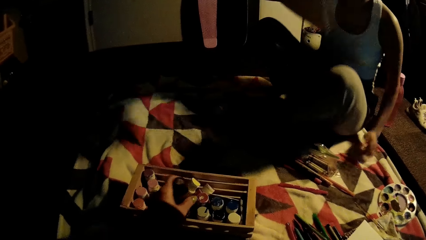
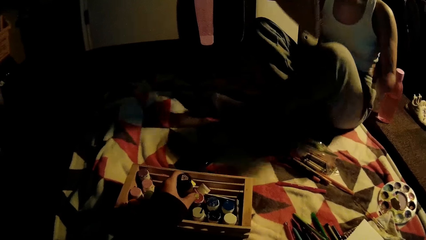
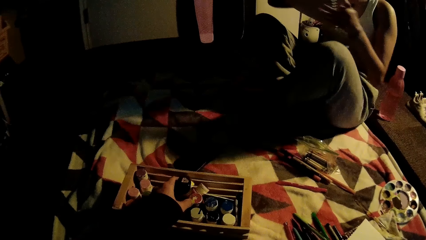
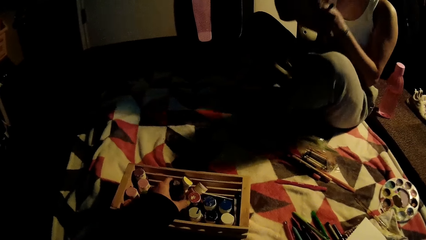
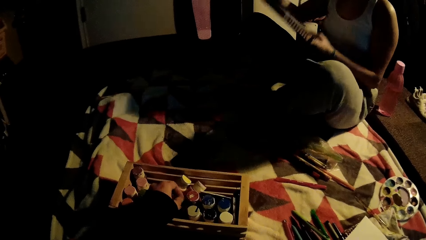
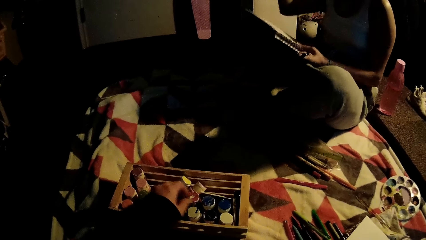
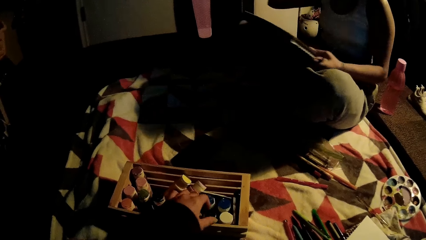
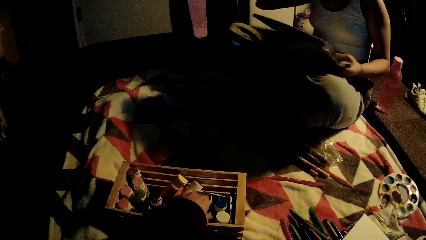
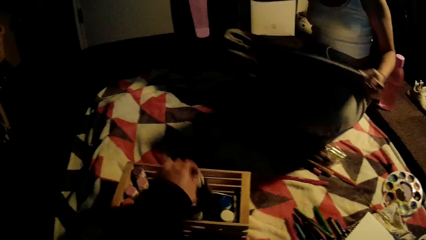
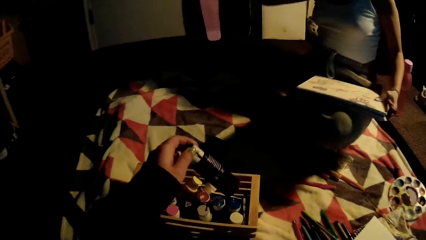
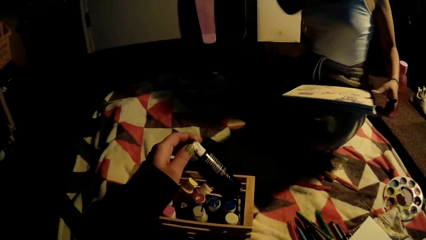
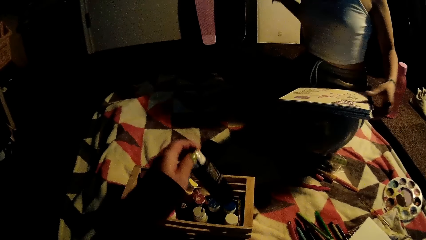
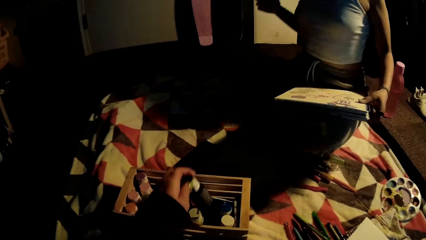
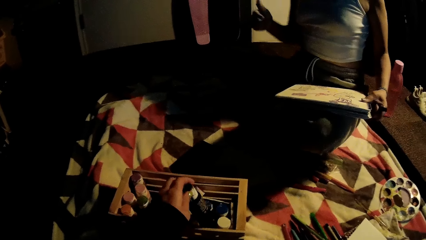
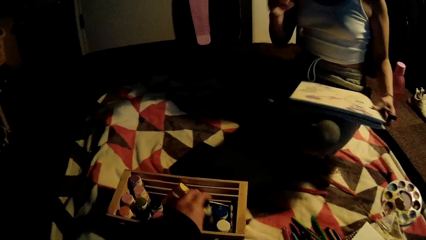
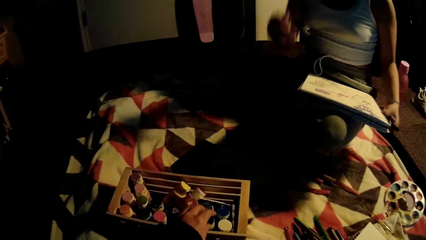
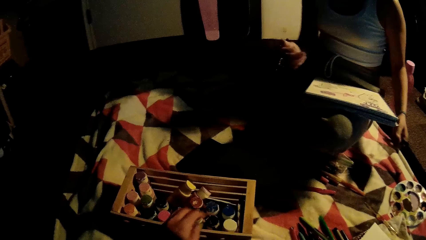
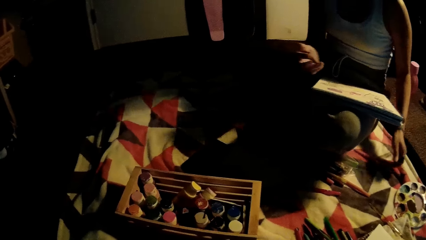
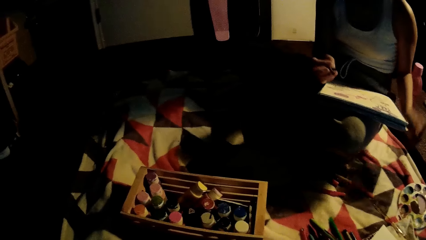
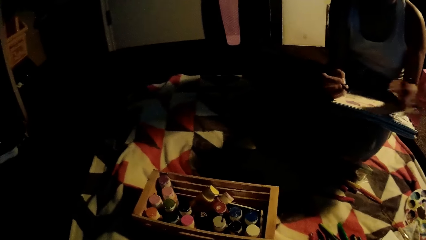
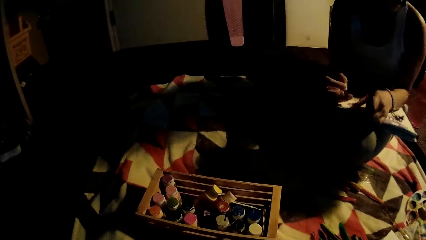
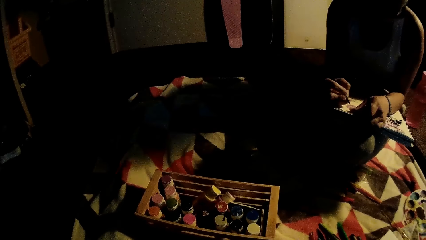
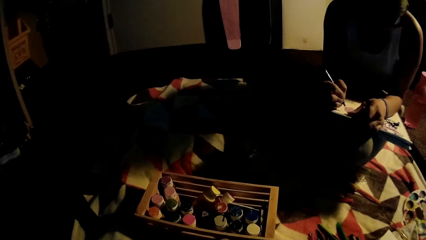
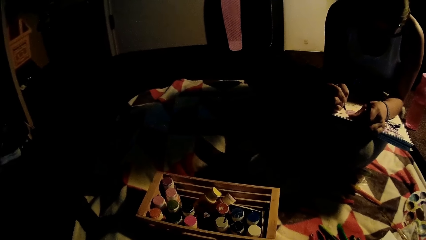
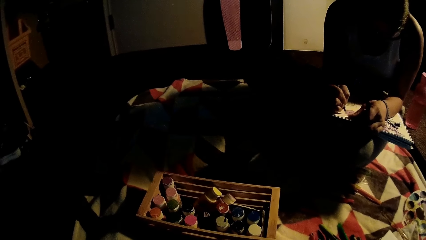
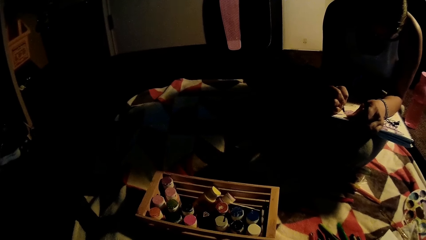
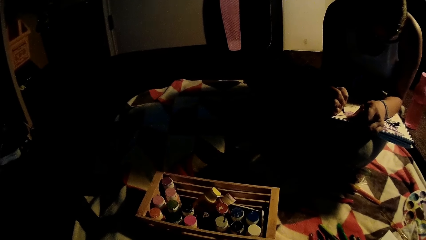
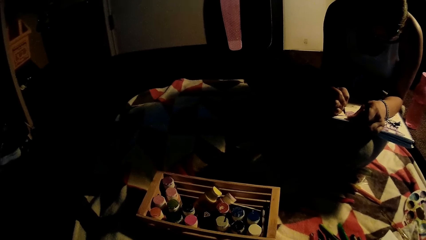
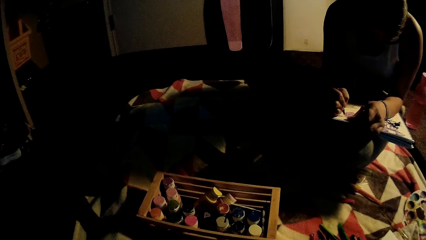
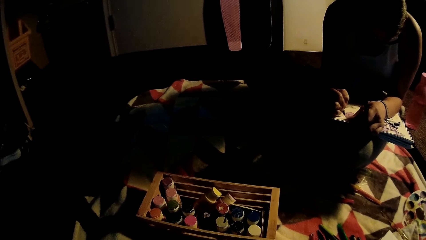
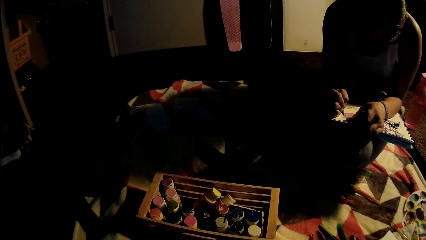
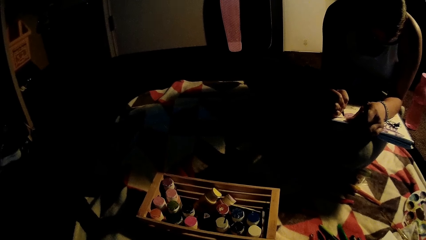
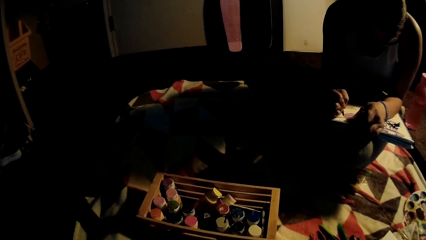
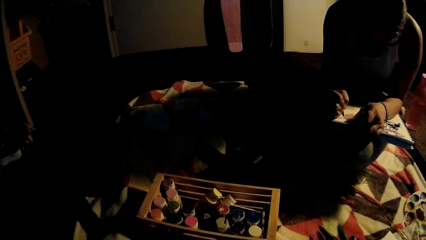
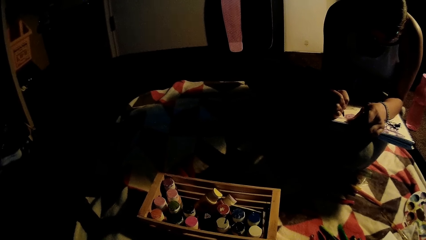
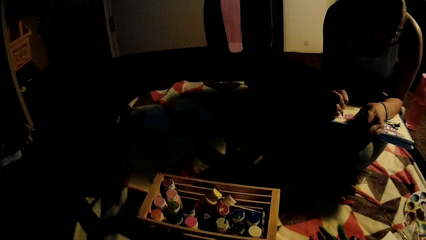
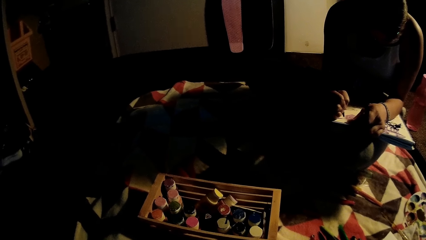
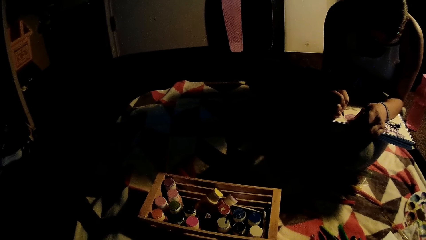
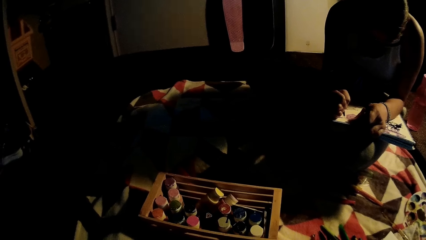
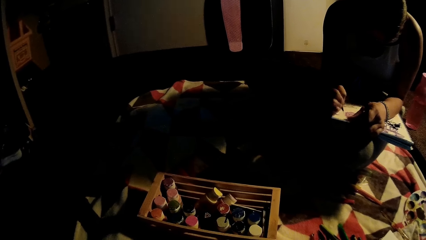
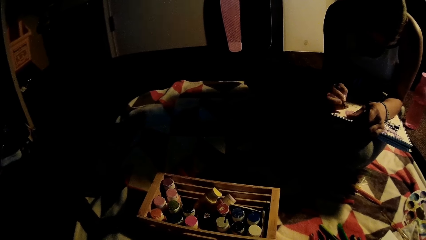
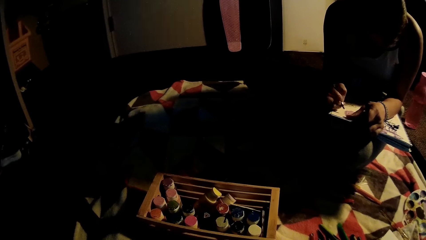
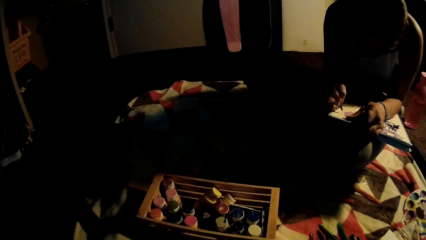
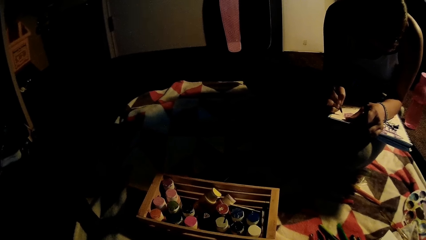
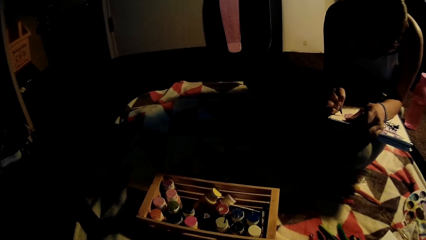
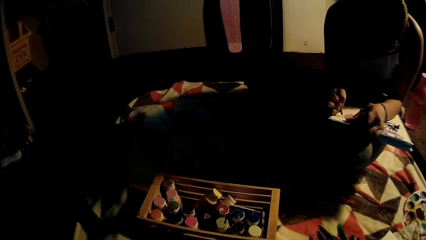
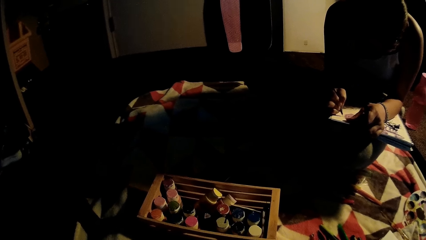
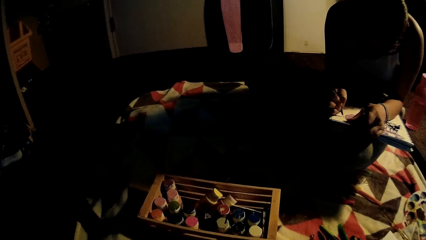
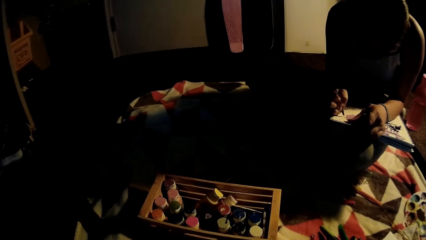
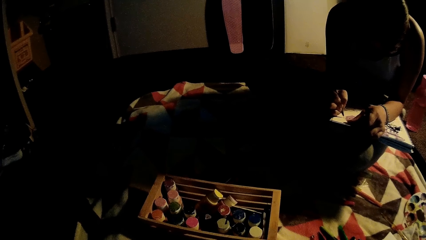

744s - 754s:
The camera wearer returns the paint in the box. The woman writes on the drawing book.

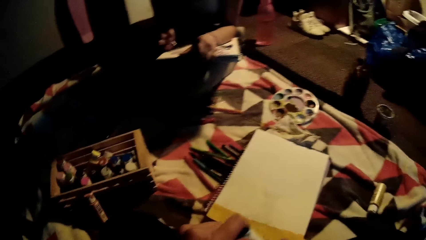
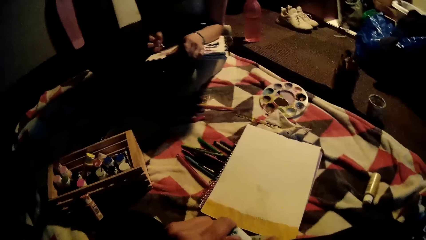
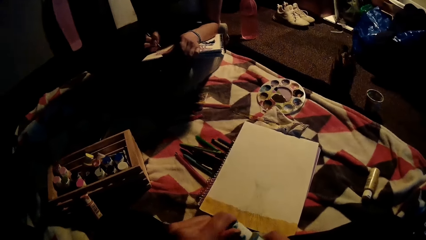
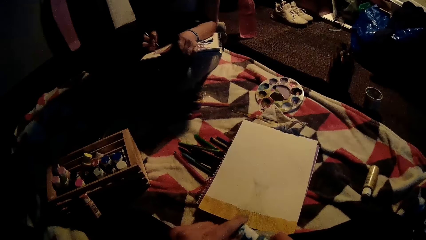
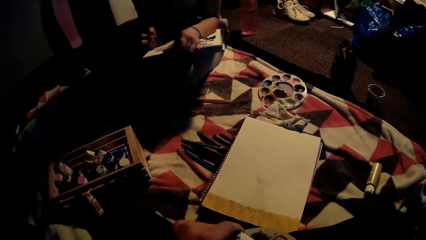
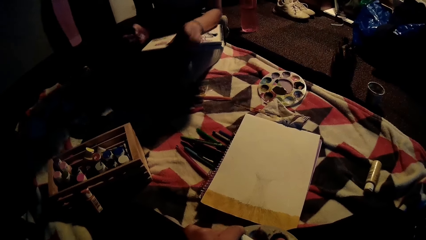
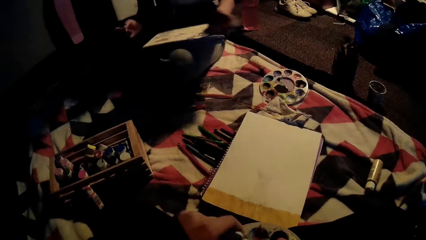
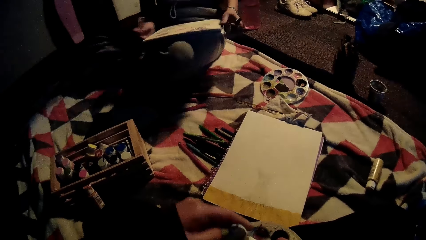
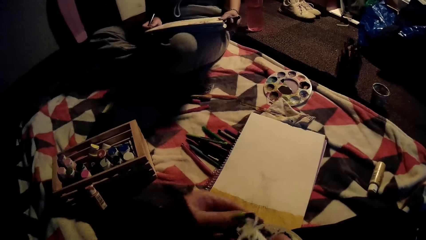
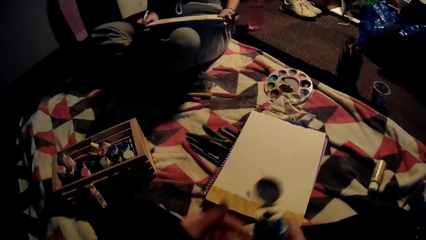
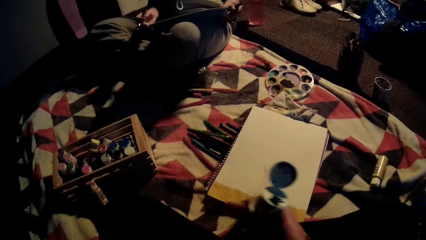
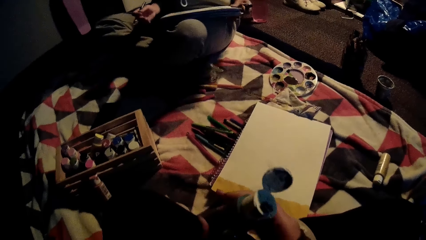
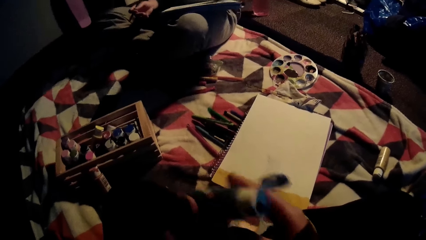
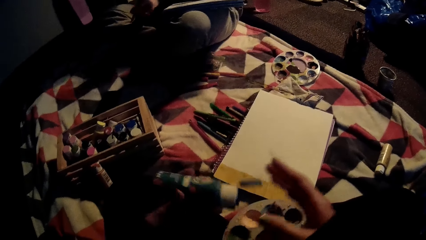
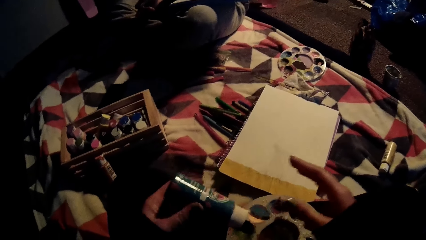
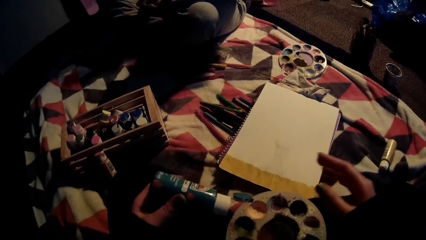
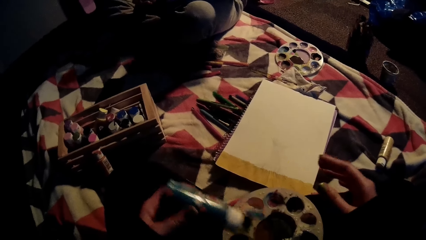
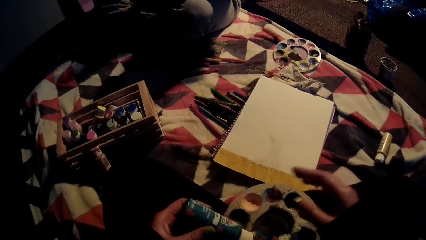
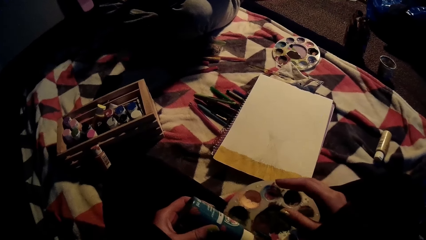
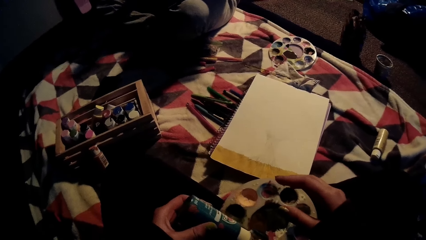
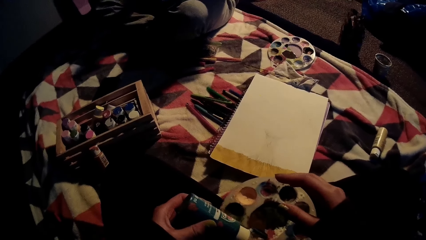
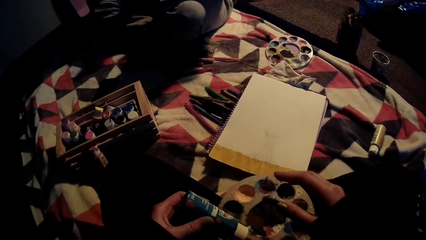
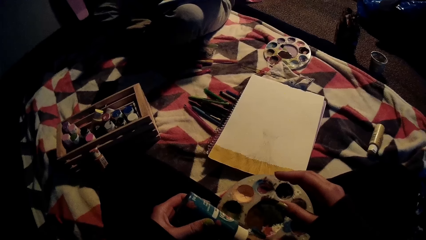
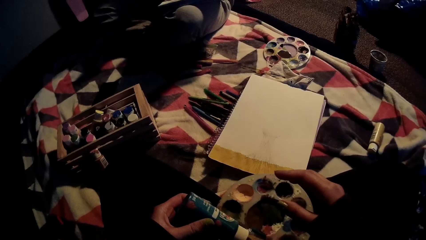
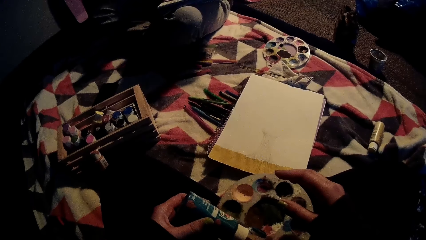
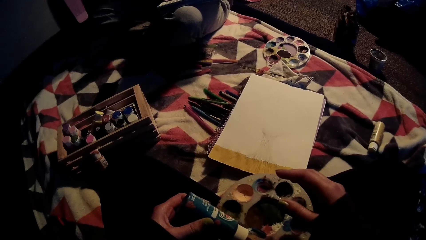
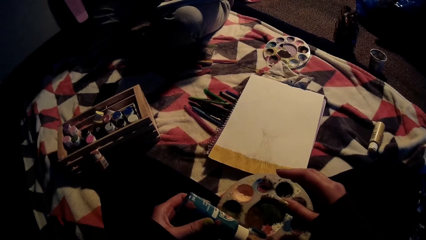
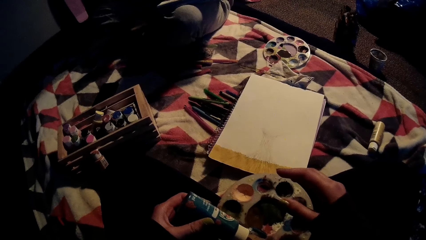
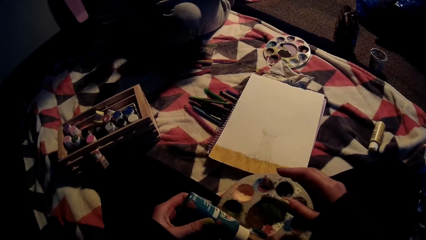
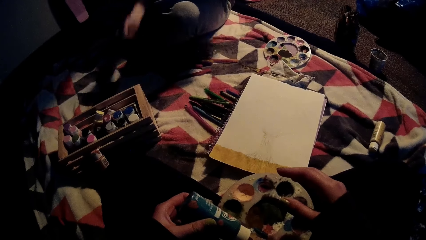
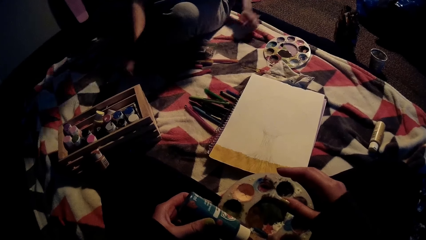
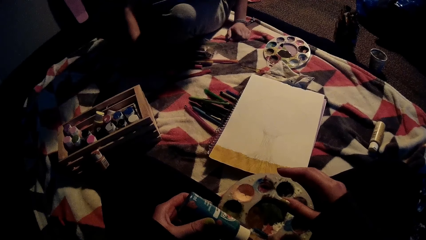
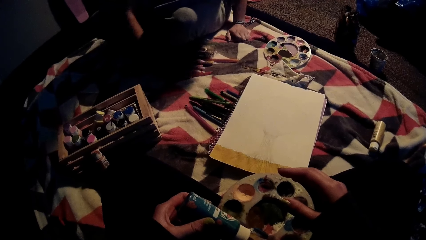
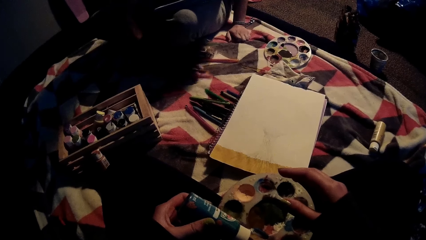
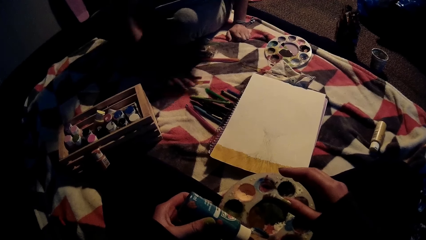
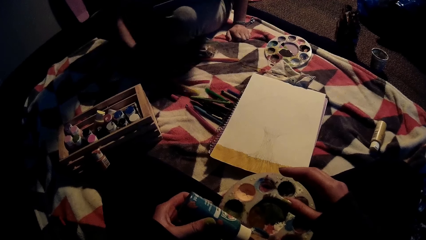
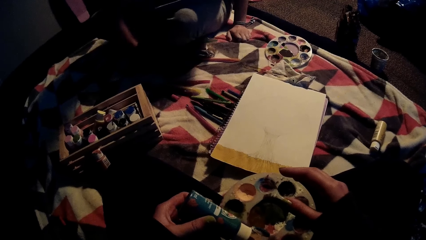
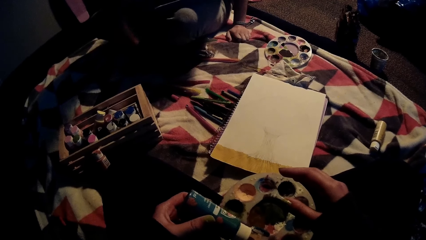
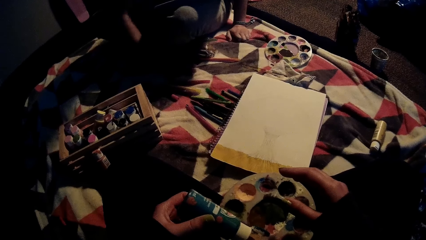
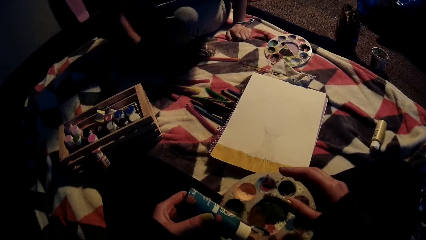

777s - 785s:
The camera wearer opens the cover of the skyblue paint tube with her left hand. She pours the content of the skyblue paint tube into the paint palette with her left hand.
